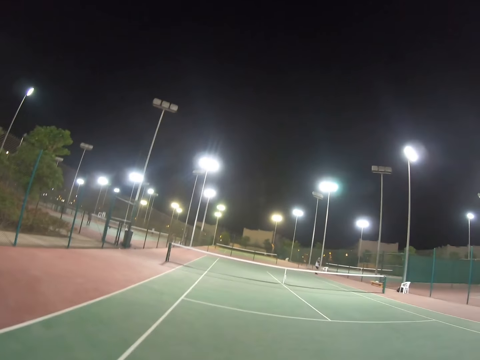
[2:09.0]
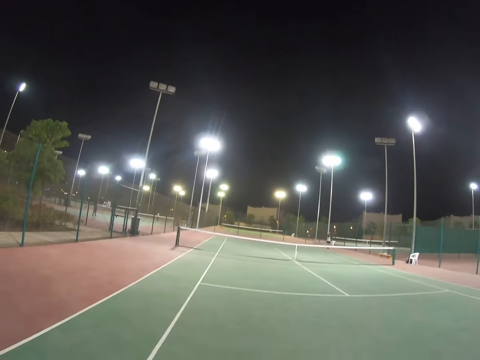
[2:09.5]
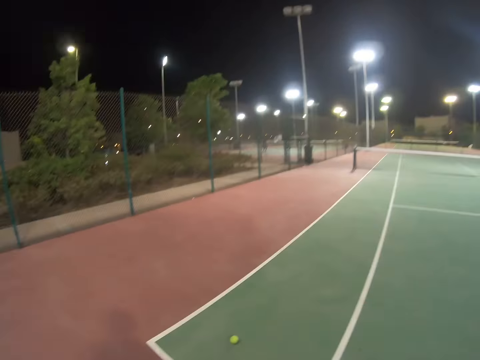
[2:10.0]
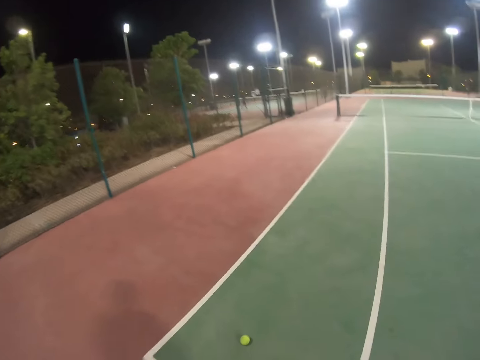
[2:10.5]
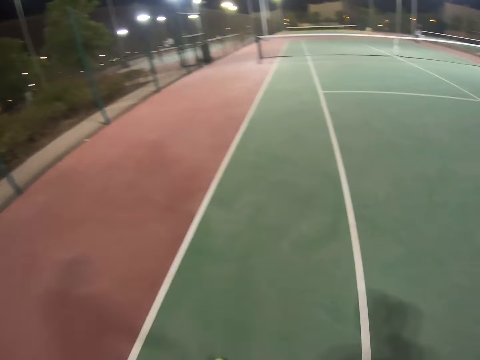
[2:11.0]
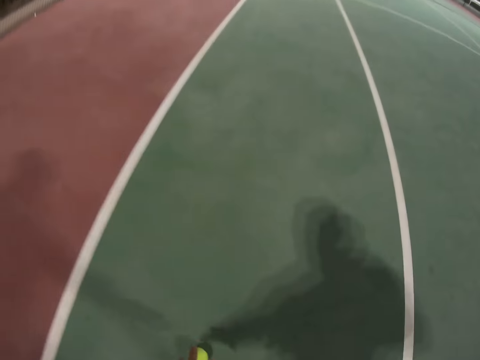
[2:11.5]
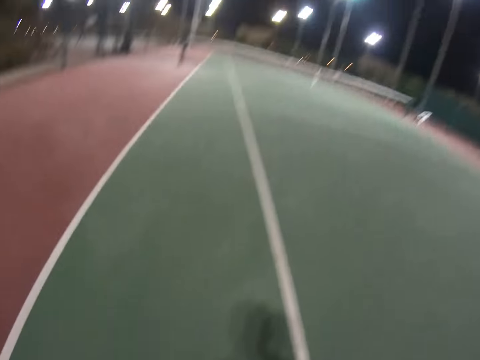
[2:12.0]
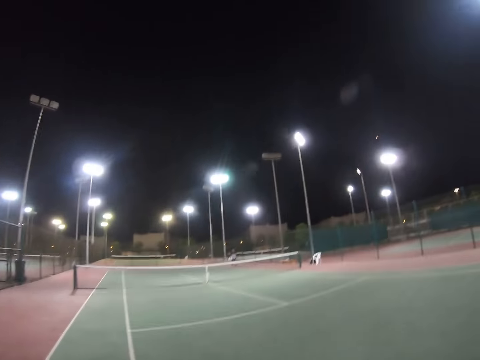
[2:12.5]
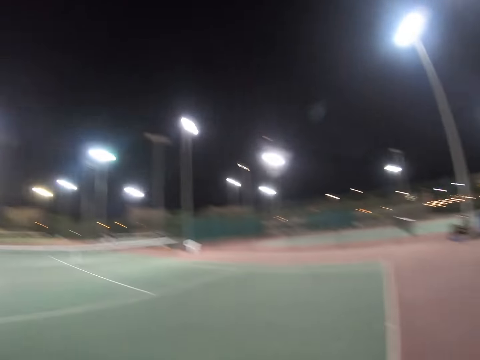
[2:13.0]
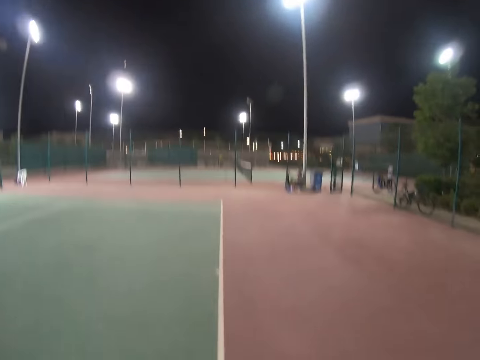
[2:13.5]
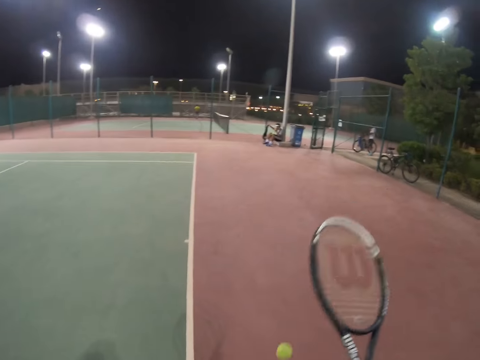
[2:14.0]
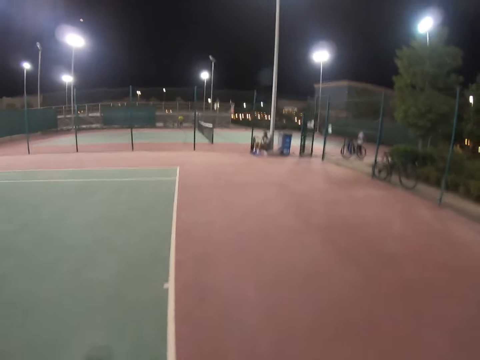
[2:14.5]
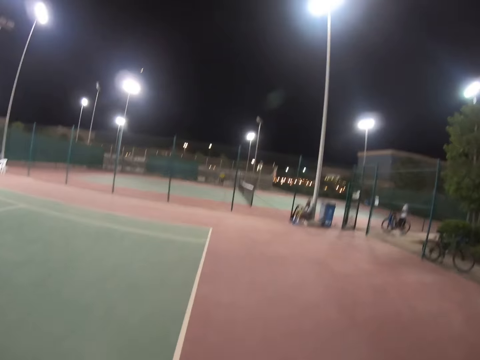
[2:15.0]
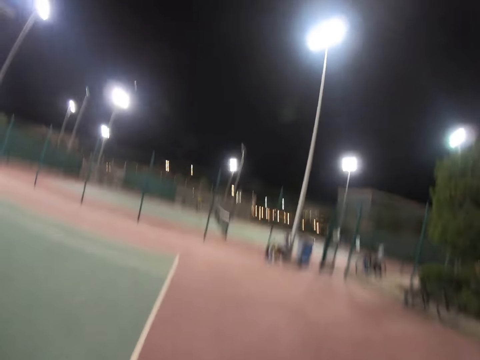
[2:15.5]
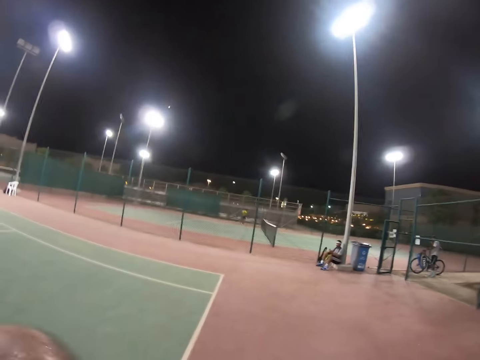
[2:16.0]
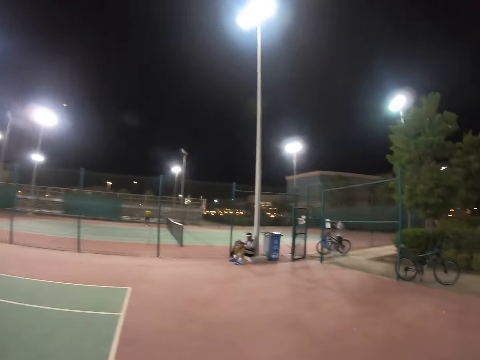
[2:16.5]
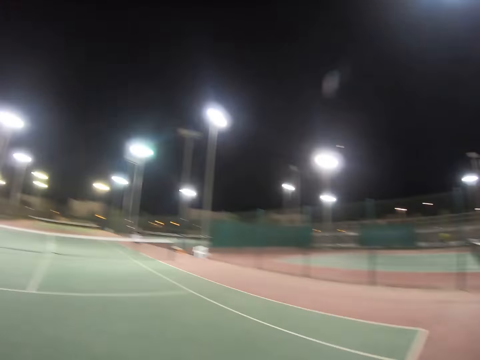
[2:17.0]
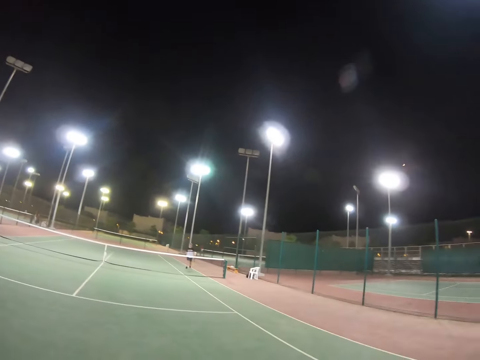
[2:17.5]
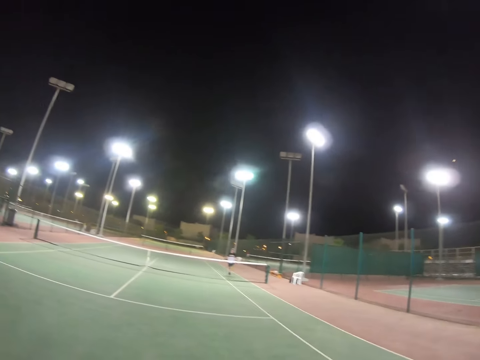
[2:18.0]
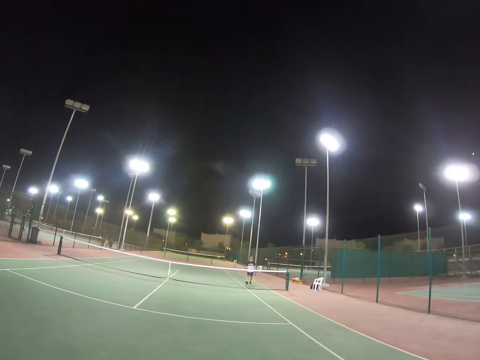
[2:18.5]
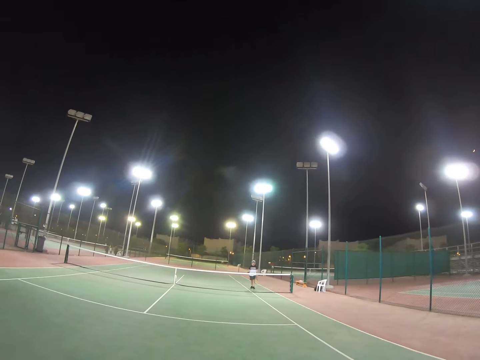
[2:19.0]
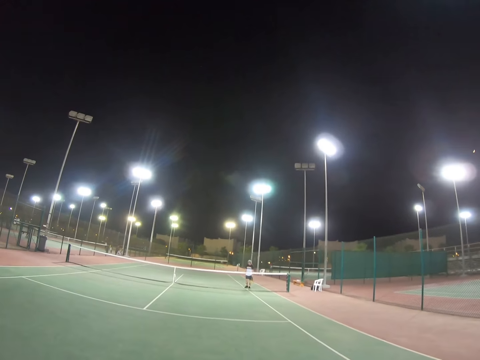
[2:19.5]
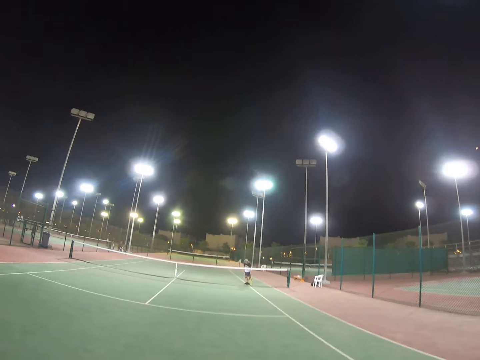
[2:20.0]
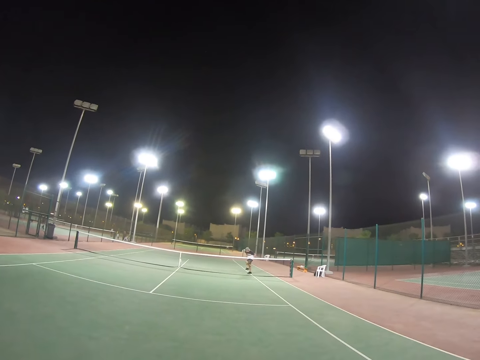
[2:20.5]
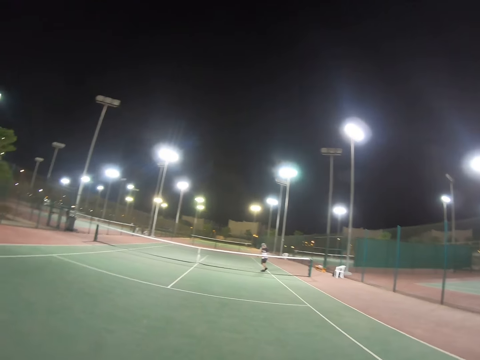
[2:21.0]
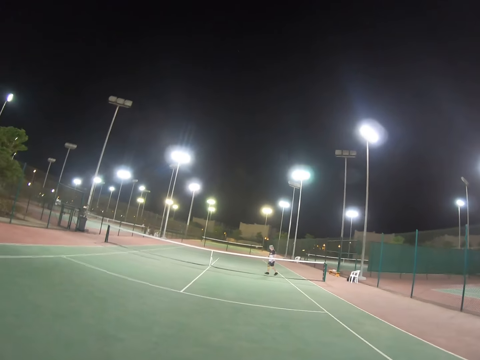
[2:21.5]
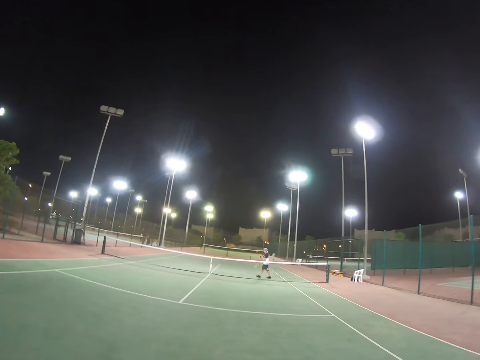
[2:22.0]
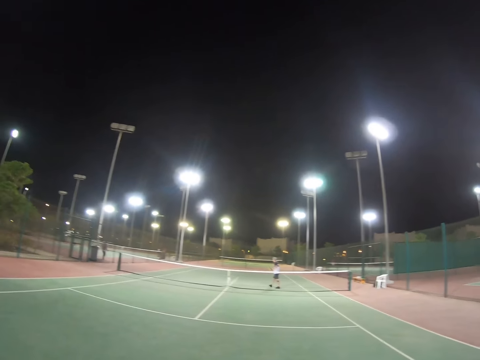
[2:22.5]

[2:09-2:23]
A man walks around a field. The camera wearer walks around the field. They bend to pick a tennis ball. They walk around the field. They hit the tennis ball with a racket. They look around the field.

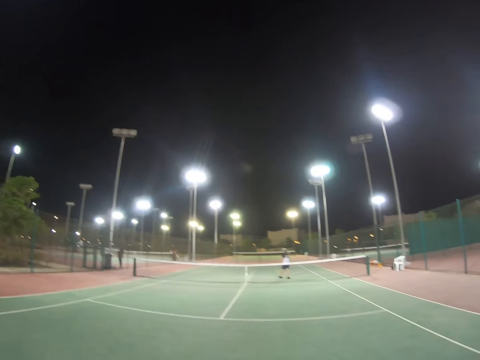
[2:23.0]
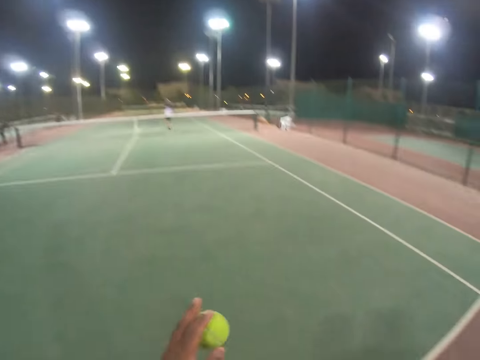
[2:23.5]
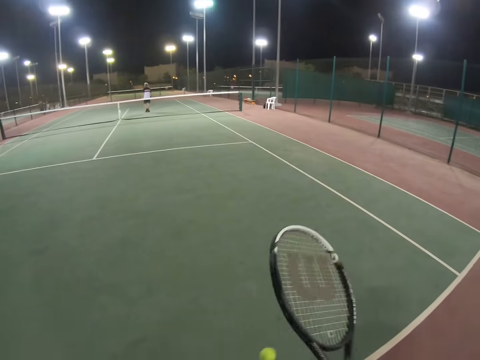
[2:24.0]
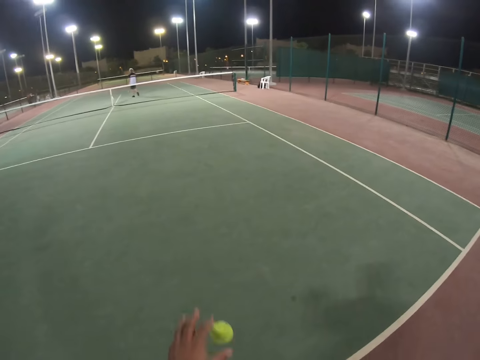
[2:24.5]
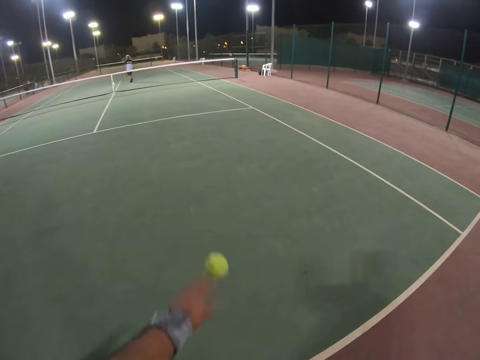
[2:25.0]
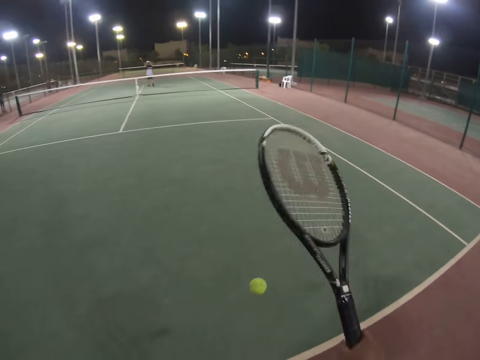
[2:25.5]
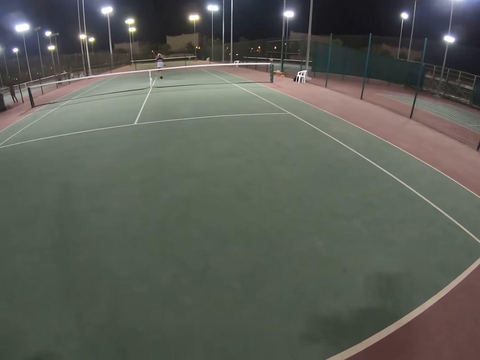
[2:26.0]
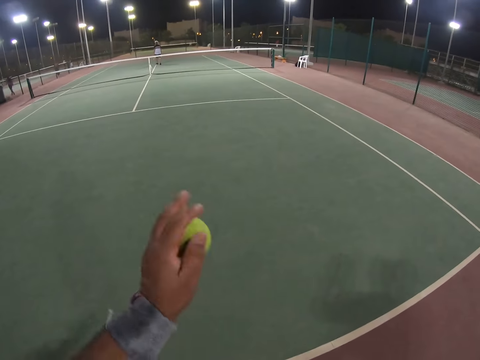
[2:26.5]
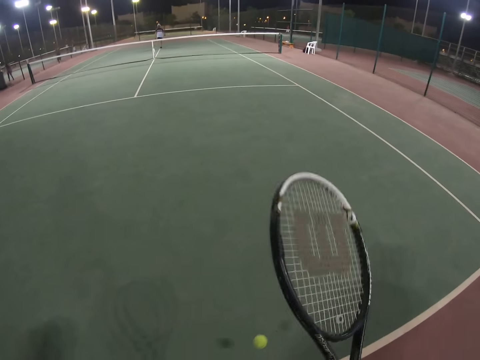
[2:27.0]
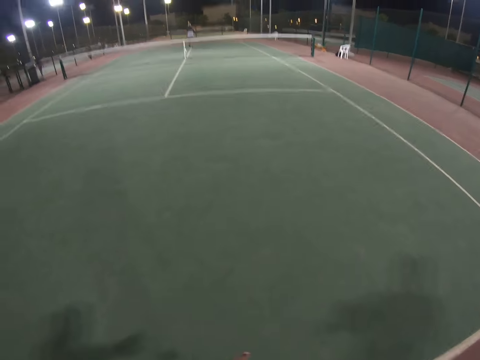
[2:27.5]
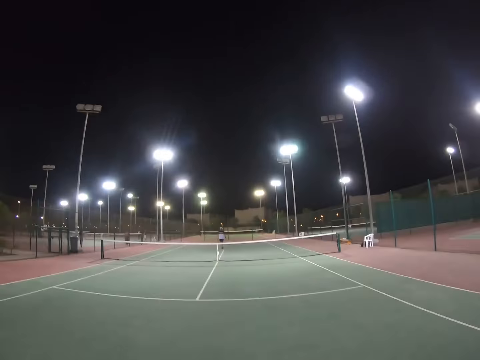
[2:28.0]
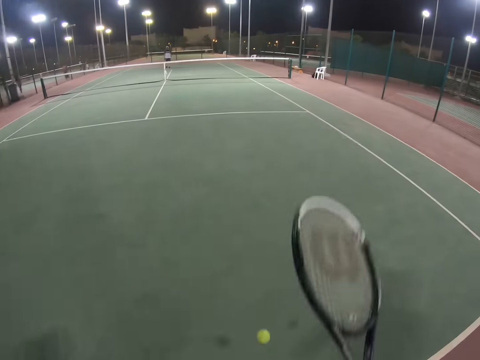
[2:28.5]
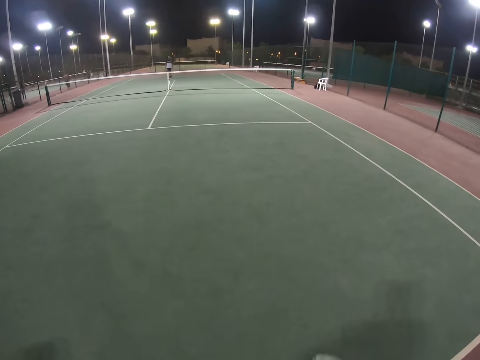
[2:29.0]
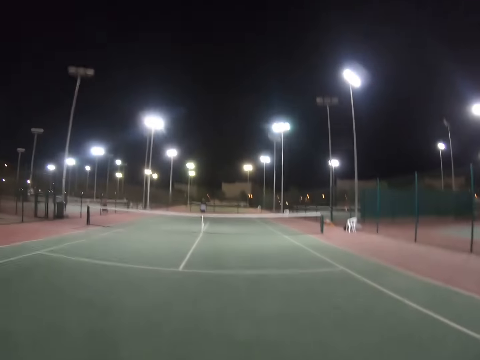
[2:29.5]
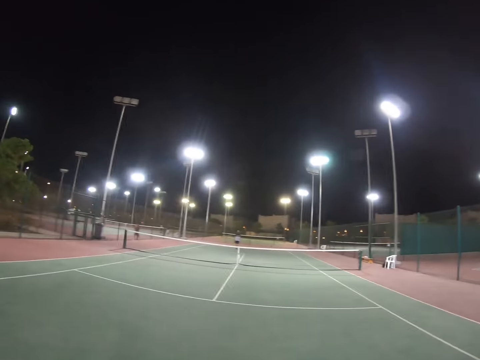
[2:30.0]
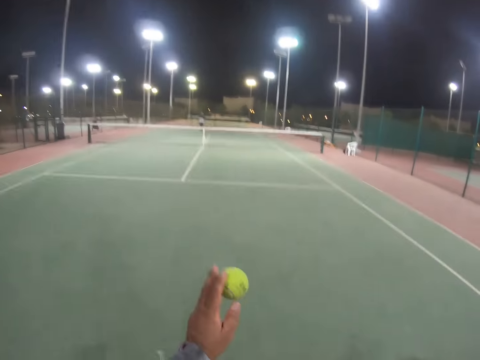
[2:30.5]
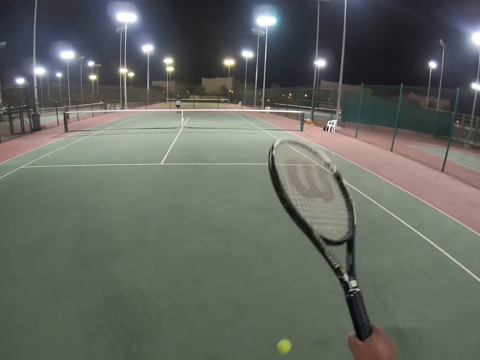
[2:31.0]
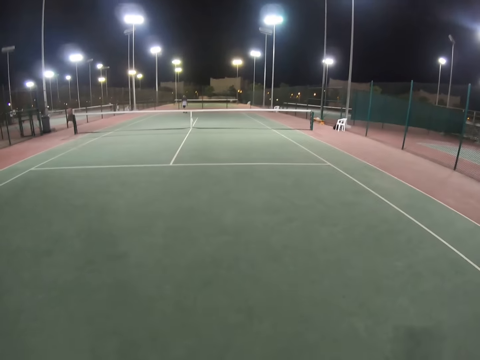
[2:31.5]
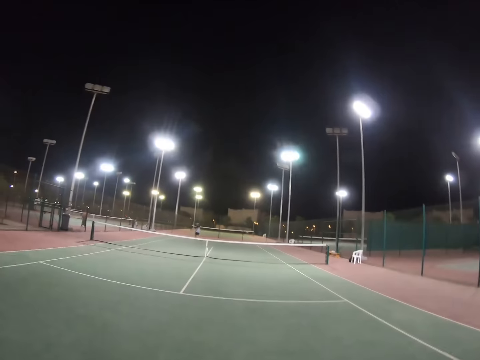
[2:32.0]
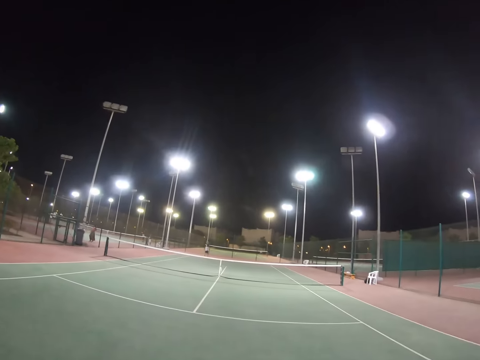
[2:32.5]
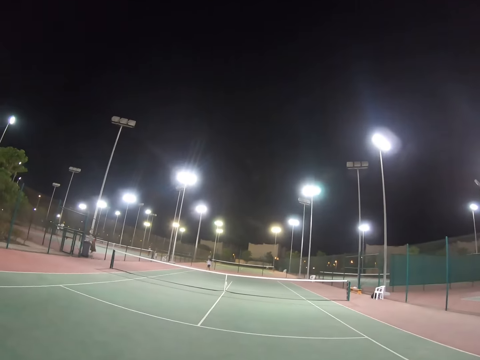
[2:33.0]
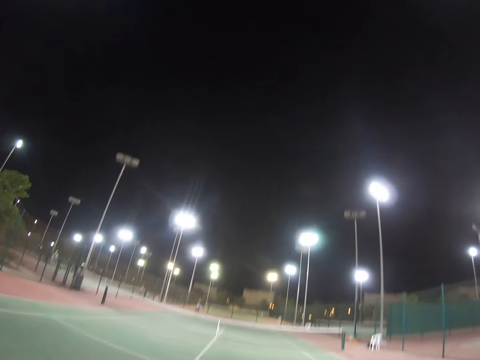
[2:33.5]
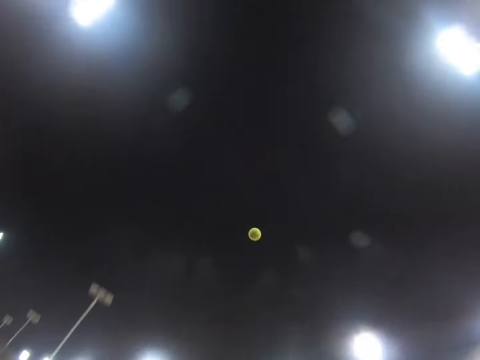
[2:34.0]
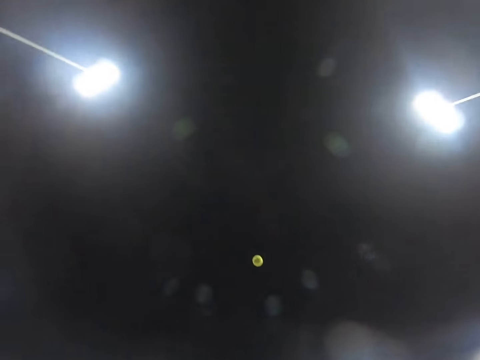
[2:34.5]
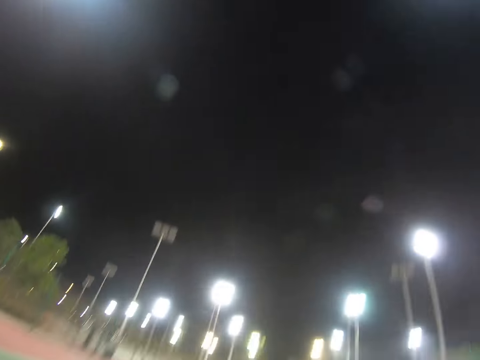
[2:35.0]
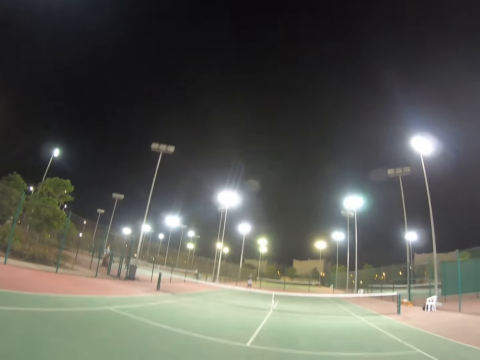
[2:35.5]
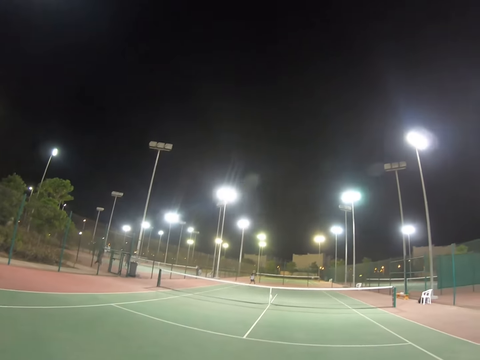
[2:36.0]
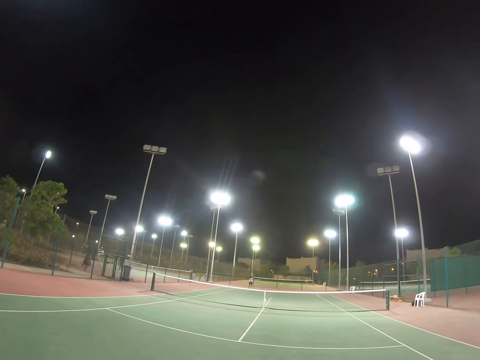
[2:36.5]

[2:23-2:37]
A man throws a ball. The man kicks a tennis ball with a racket. The camera wearer hits the tennis ball with a racket. They hit the tennis ball on the ground. They hit the tennis ball with the racket. They look around a field. They kick the tennis ball with the racket. They look around the field. They throw the tennis ball up. They kick the tennis ball with the racket.
